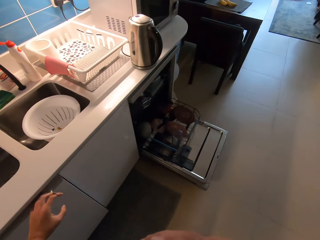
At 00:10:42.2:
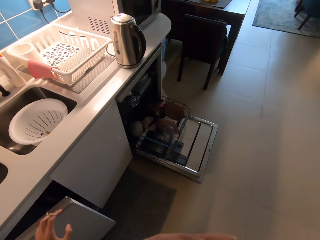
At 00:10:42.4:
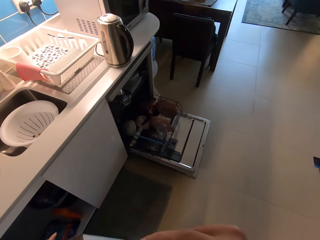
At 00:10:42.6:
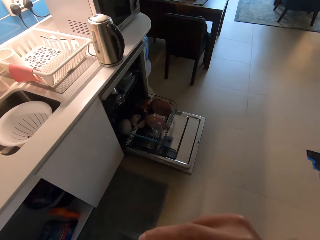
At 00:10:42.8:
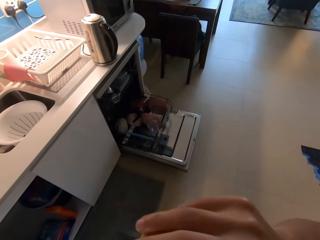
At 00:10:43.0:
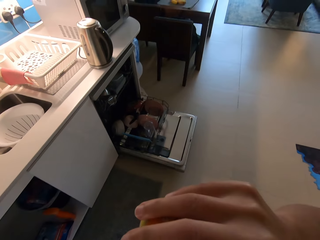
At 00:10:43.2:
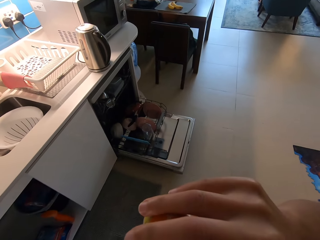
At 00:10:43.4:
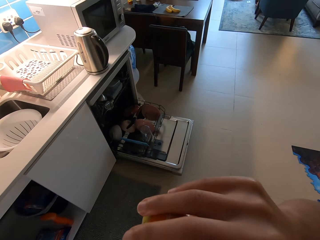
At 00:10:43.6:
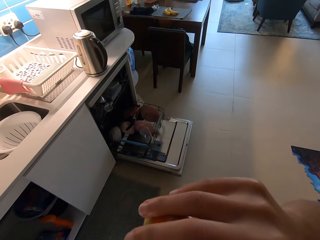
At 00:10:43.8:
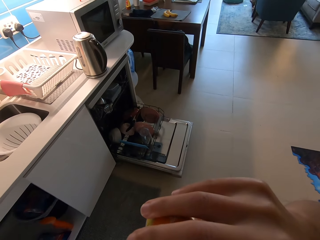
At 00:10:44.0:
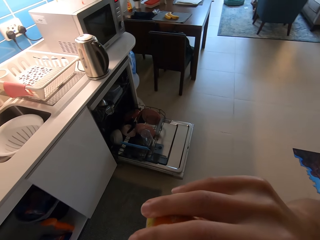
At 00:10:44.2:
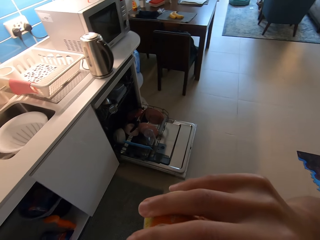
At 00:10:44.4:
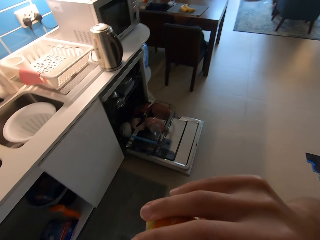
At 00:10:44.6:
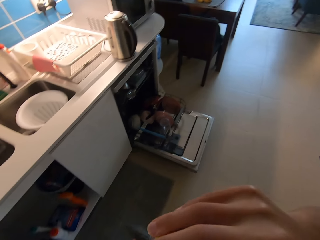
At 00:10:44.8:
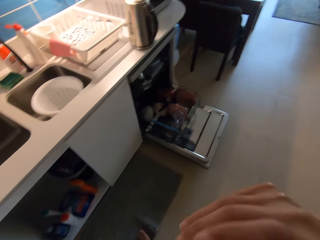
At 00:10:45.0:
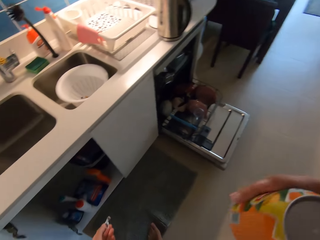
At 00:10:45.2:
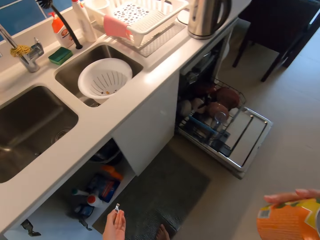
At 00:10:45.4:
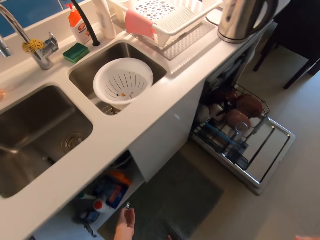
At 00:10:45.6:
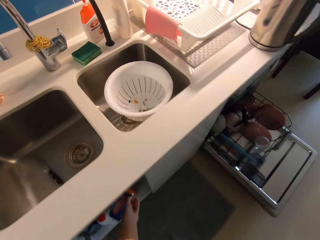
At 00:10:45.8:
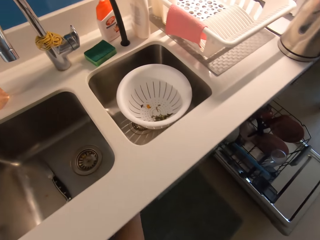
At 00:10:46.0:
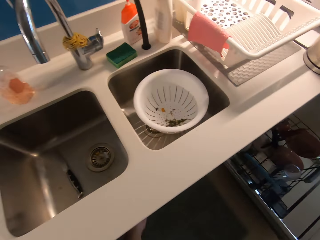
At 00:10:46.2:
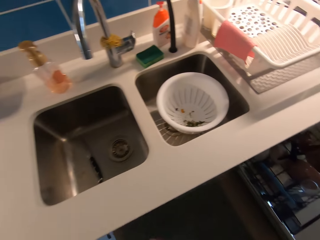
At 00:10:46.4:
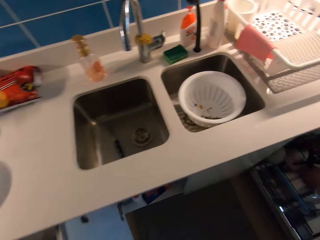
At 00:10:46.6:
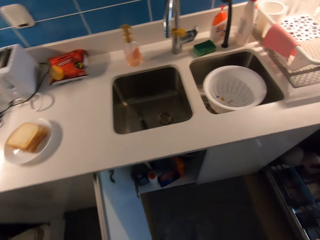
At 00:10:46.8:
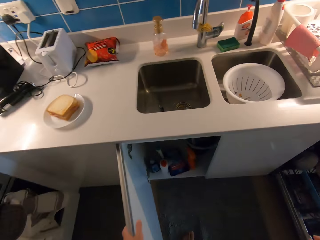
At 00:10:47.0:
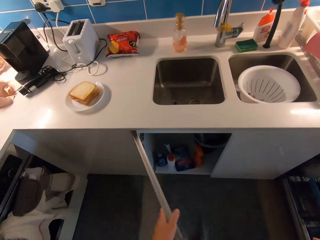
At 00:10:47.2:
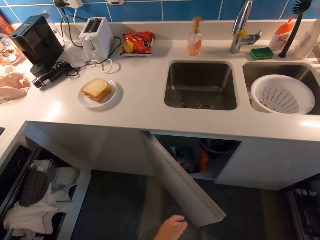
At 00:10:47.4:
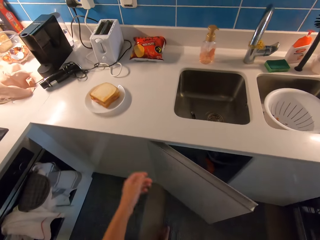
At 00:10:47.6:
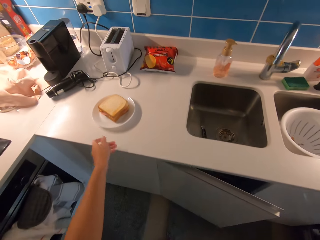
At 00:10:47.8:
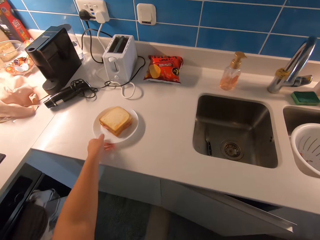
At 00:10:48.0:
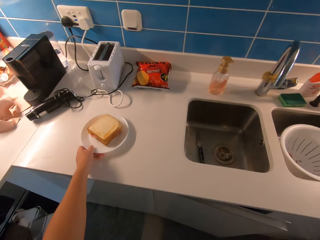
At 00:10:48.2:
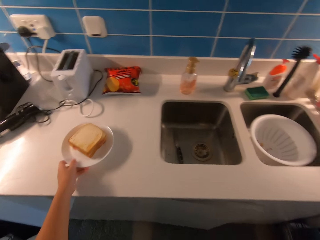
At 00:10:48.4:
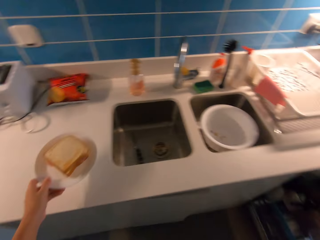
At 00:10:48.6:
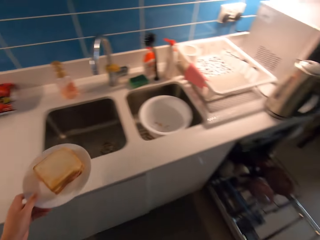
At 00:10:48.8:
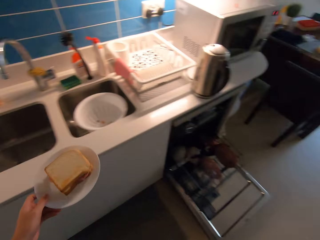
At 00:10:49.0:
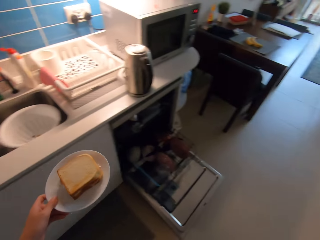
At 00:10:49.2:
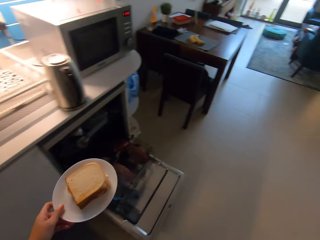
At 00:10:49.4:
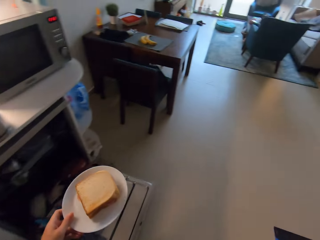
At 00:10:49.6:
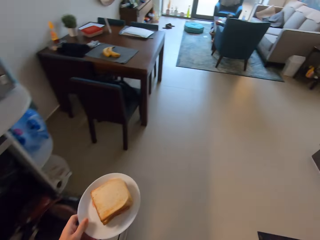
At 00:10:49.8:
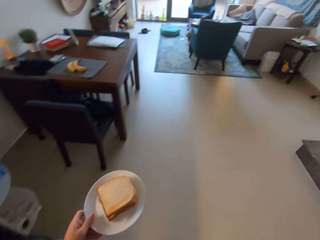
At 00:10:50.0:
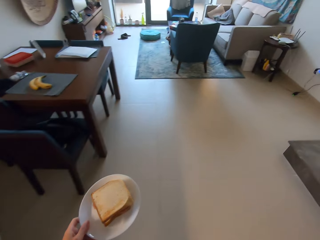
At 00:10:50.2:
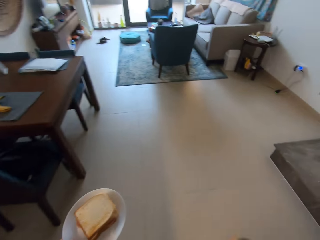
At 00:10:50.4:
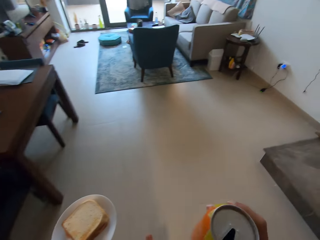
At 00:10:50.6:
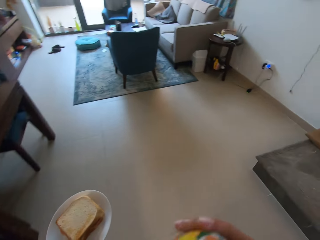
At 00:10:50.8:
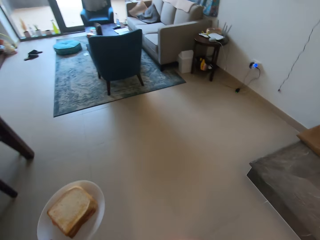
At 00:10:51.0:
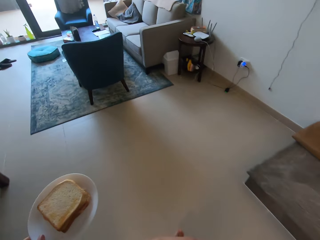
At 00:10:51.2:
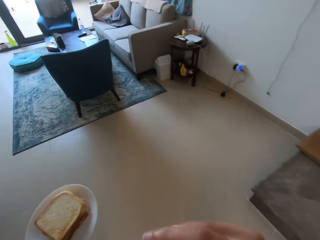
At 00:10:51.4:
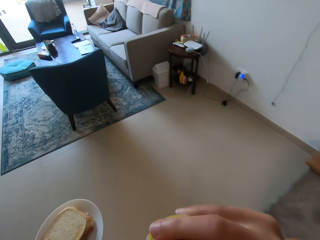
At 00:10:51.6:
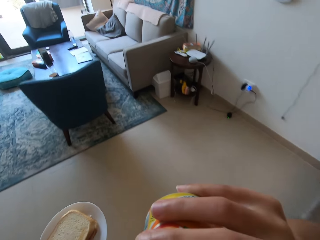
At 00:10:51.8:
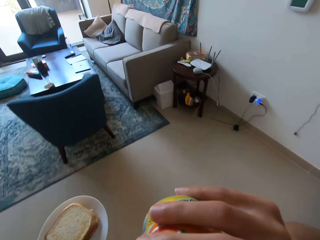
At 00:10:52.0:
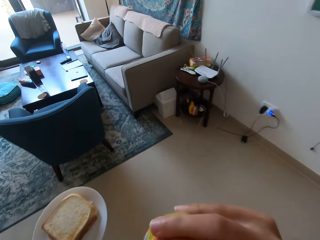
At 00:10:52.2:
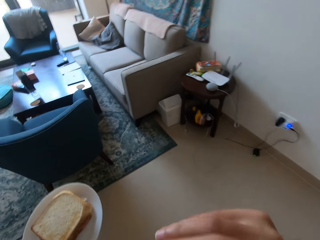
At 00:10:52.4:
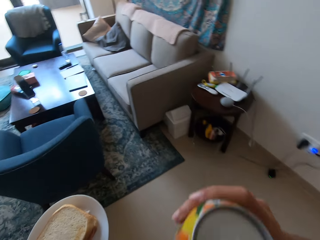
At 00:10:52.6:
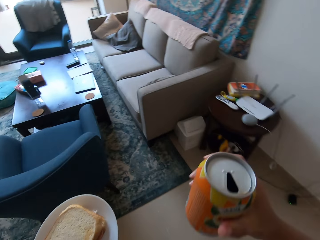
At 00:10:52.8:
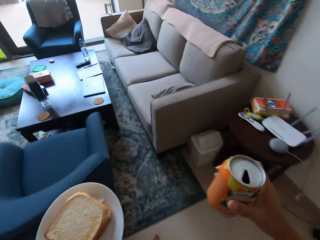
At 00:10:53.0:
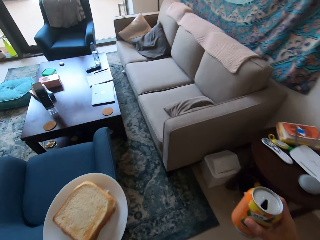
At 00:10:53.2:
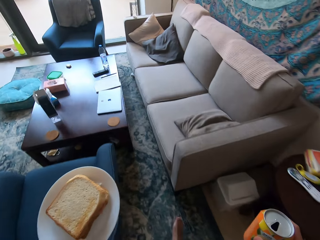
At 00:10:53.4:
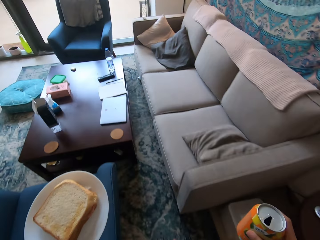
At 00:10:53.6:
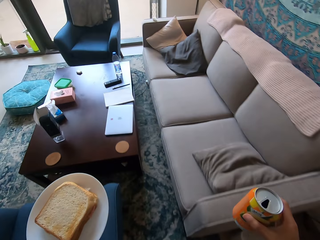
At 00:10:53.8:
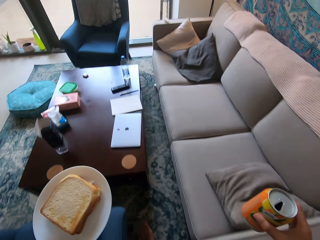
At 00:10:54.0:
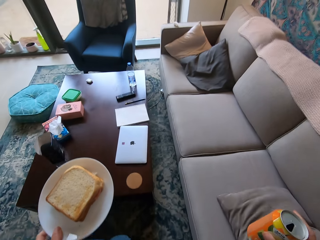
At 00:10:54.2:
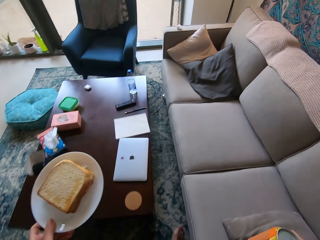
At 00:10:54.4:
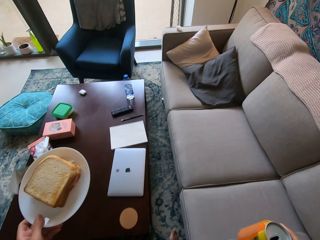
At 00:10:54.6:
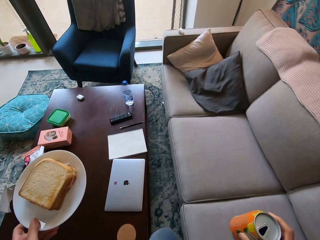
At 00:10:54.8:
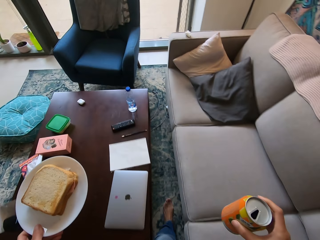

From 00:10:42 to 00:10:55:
The camera wearer sips a drink from a bottle. He opens a cabinet with his left hand. He holds the canned drink on his mouth with his right hand. He sips a drink from the bottle. He drops a nylon in the cabinet with his left hand. He closes the cabinet with his left hand. He carries the plate of sandwich from a kitchen counter with his left hand. He walks toward the couch. He sips a drink from the bottle. He holds the canned drink on his mouth with his right hand.

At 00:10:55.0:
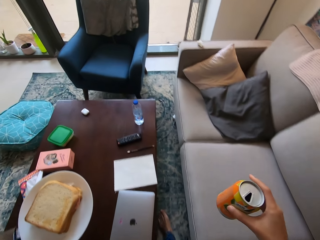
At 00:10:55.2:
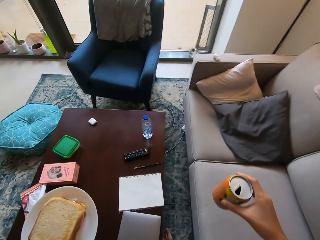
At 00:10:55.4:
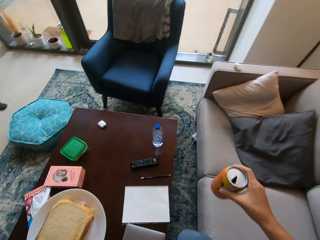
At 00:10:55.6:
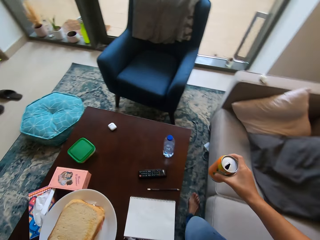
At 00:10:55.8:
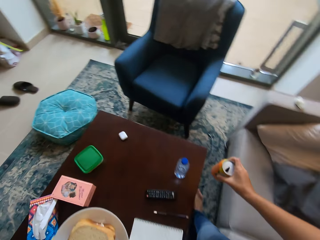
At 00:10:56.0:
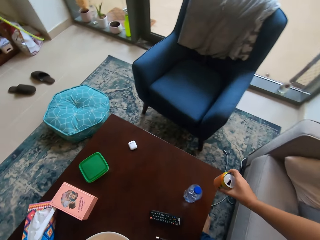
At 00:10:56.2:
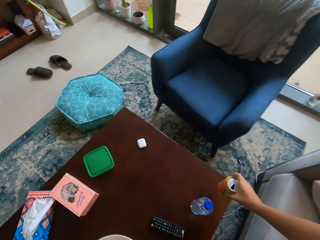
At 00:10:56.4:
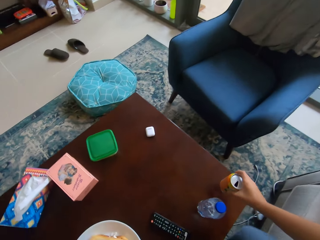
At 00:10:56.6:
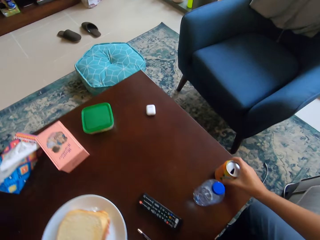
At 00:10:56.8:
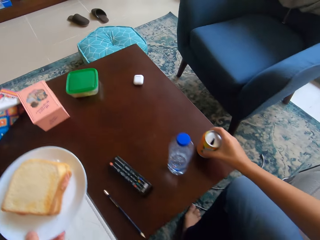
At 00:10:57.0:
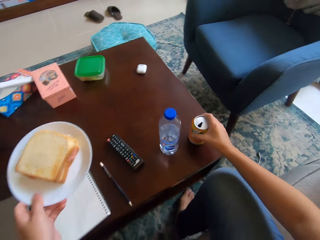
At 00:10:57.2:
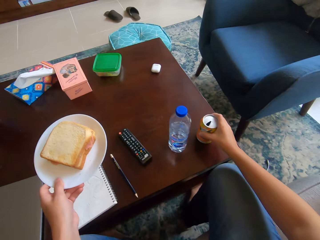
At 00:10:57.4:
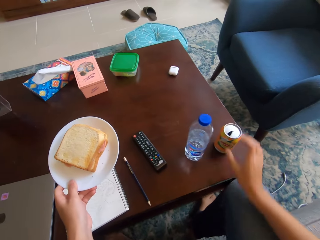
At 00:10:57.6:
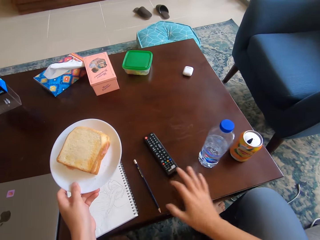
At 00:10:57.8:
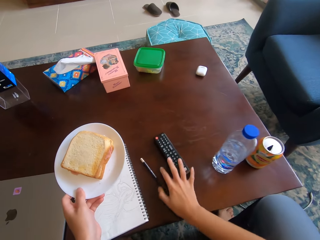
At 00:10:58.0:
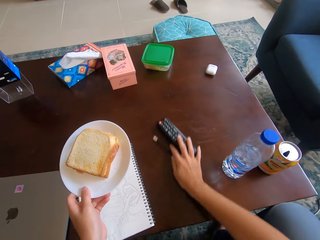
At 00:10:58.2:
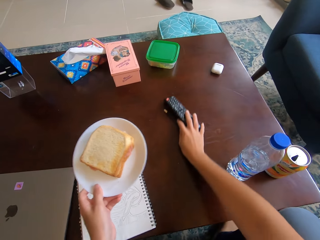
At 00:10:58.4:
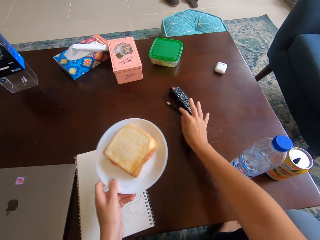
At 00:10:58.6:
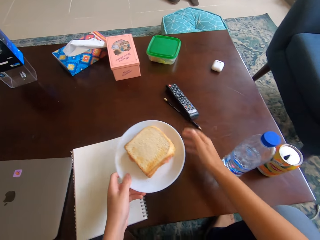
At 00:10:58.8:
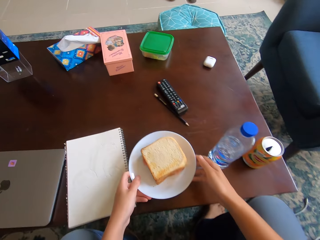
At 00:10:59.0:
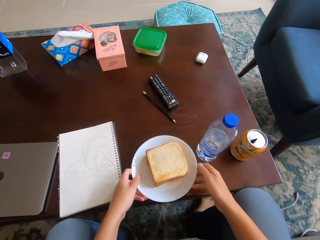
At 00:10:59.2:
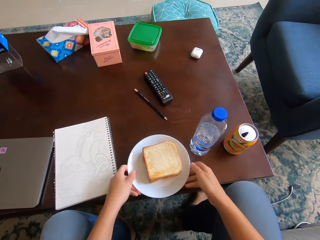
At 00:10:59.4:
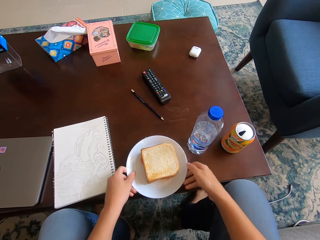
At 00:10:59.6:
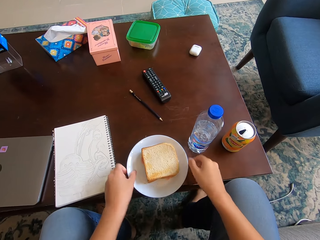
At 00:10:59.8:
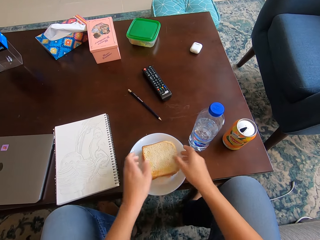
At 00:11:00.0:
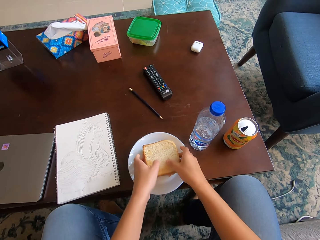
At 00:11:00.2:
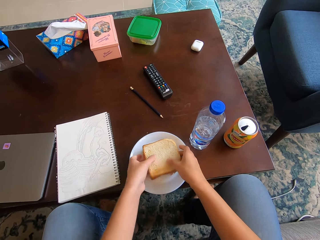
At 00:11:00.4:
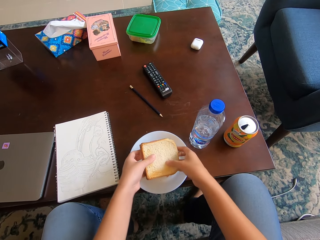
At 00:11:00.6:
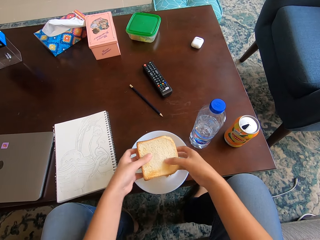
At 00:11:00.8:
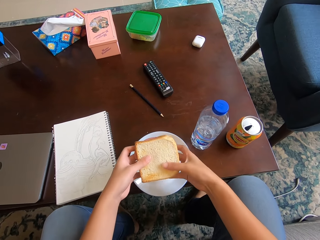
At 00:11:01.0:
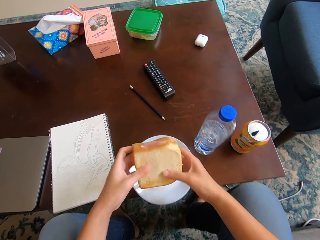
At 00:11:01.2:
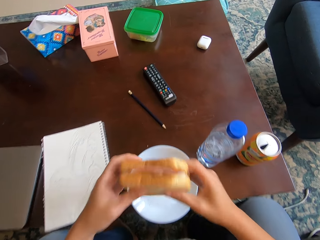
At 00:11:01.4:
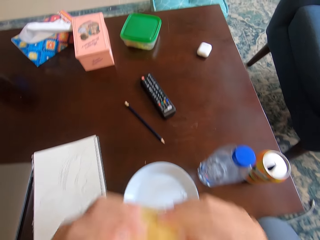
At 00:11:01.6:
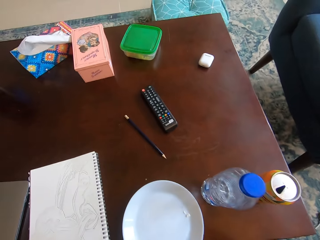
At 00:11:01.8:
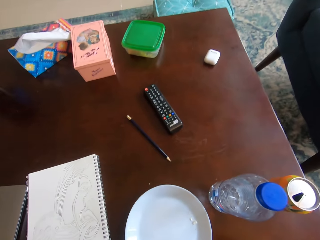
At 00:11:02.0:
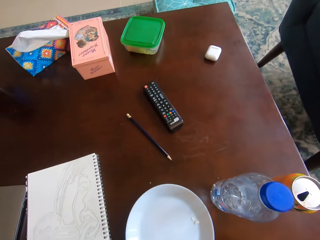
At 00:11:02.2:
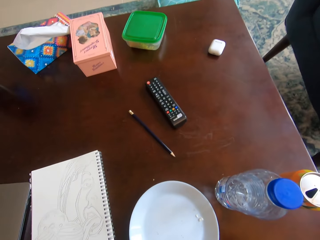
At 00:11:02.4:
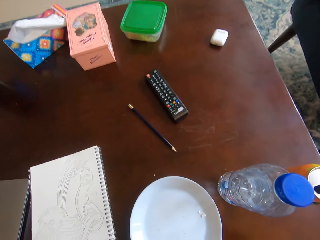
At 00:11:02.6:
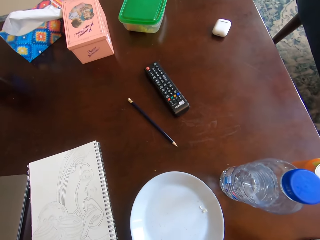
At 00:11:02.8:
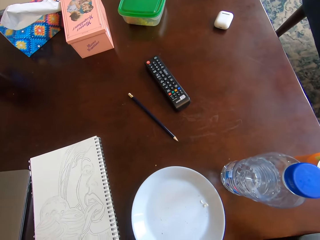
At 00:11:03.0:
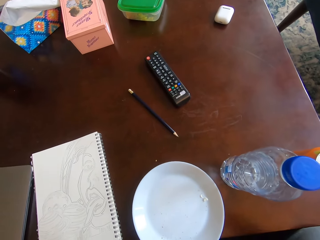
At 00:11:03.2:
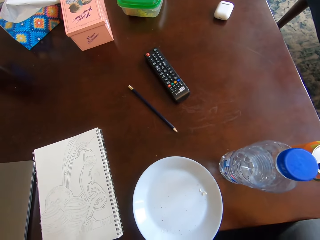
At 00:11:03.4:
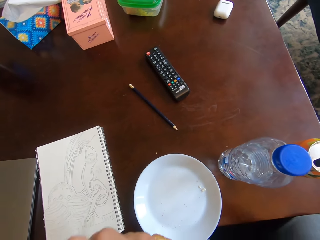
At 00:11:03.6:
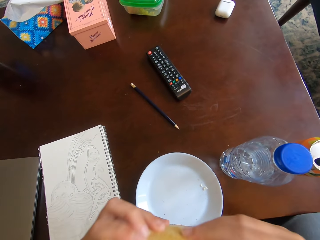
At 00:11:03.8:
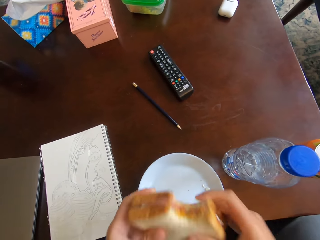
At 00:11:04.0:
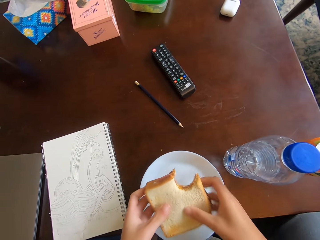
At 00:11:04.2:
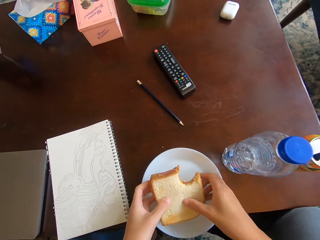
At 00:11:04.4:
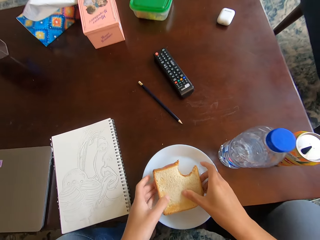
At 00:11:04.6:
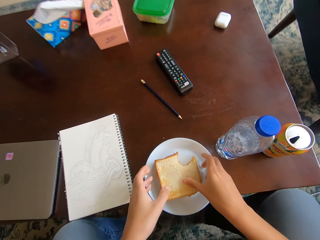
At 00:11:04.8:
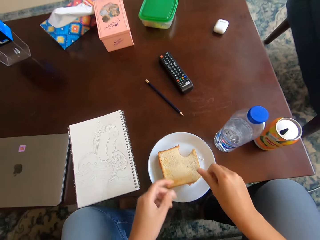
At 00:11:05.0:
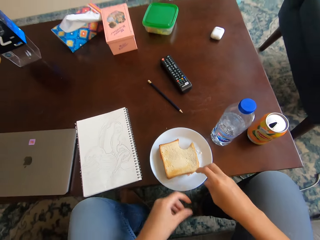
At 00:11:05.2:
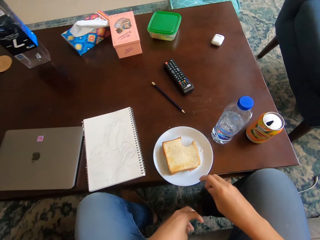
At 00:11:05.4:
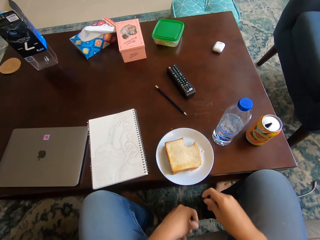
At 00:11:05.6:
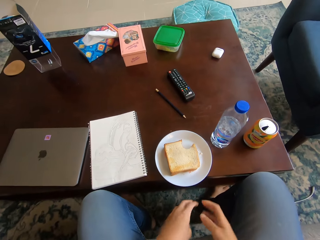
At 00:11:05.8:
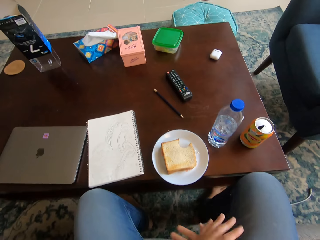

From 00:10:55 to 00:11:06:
The camera wearer puts the canned drink on a table with his right hand. He sits down on a chair in a room. He adjusts the remote control and pencil on the table with his right hand. He puts the plate on the table with his hands. He picks up the sandwich or piece of bread on the plate with his hands. He lifts the sandwich towards his mouth with his hands. He bites the piece of bread with his mouth. He lowers the sandwich from his mouth with his hands. He puts the sandwich on the plate on the table with his hands.
